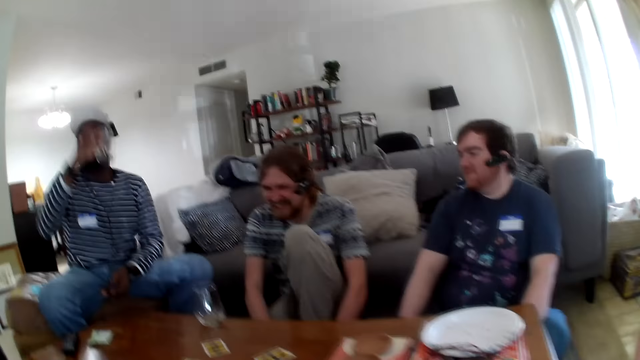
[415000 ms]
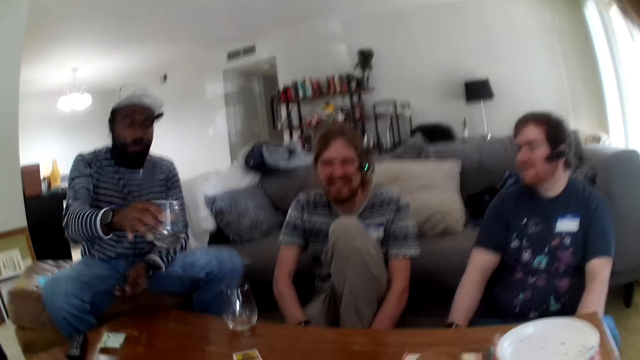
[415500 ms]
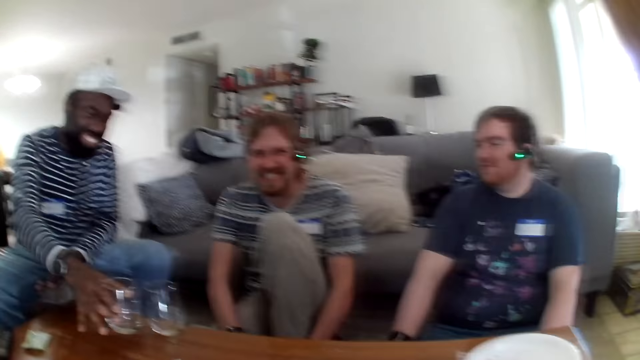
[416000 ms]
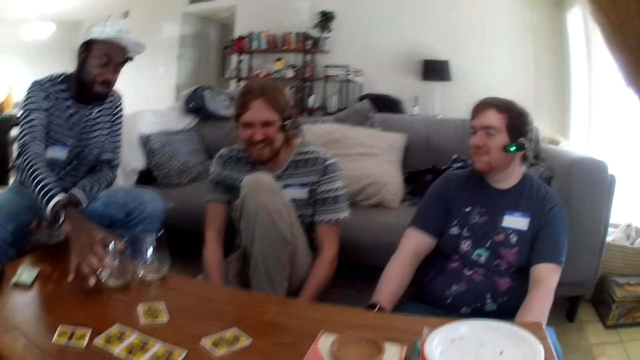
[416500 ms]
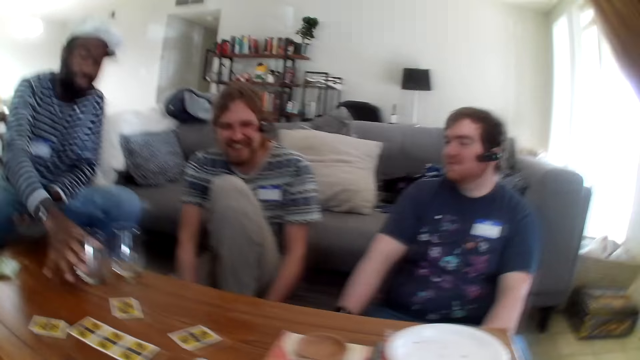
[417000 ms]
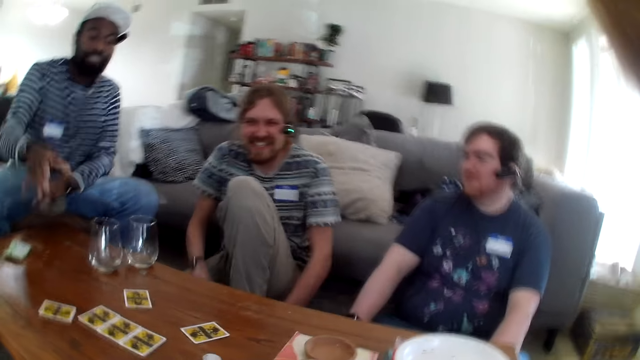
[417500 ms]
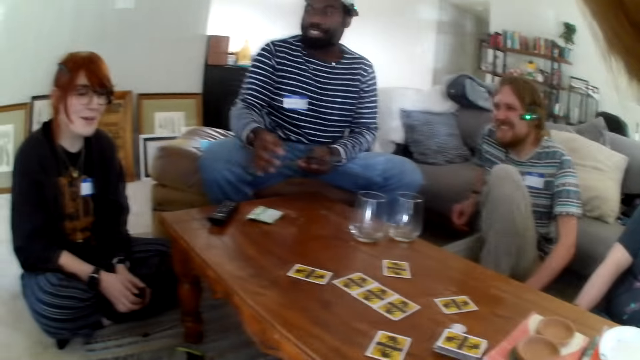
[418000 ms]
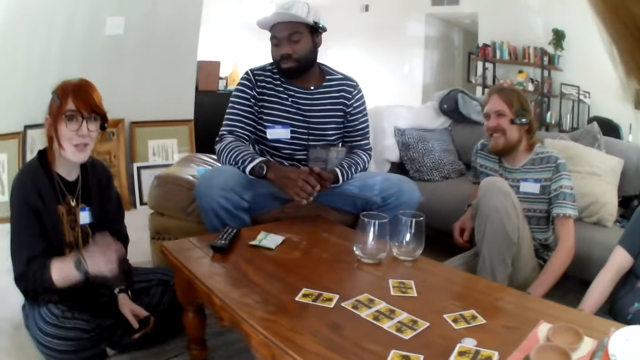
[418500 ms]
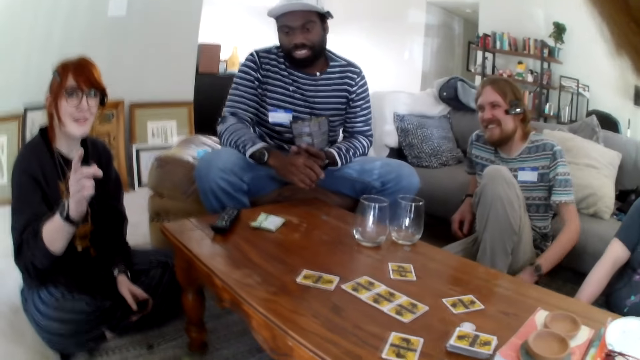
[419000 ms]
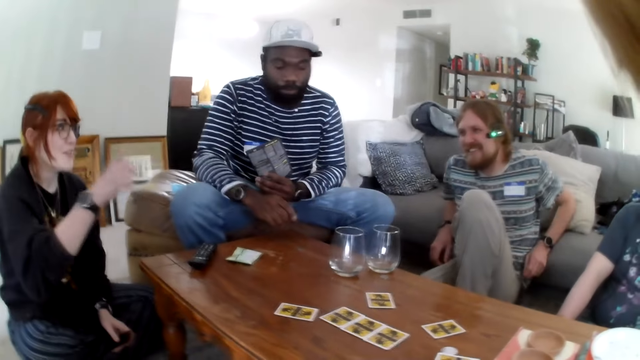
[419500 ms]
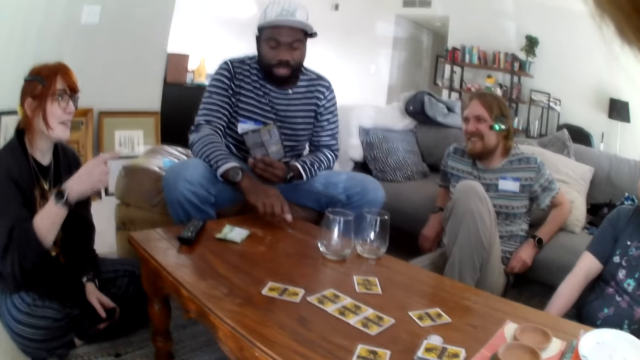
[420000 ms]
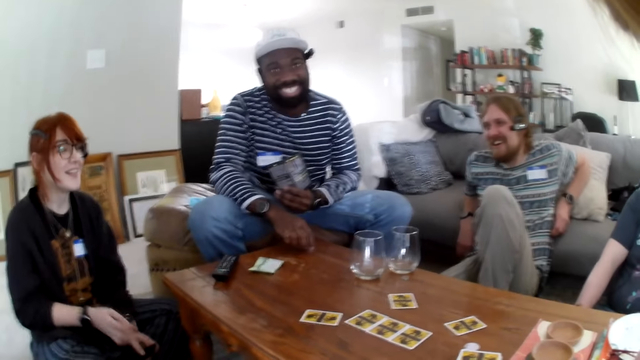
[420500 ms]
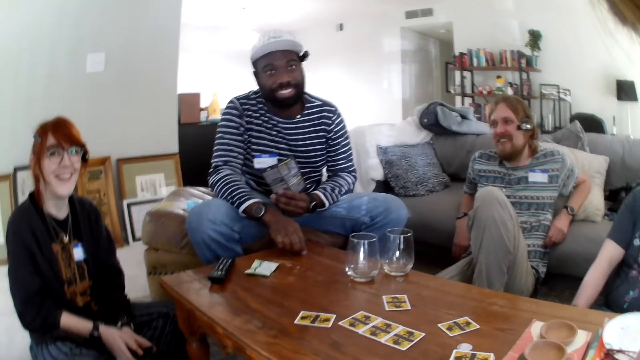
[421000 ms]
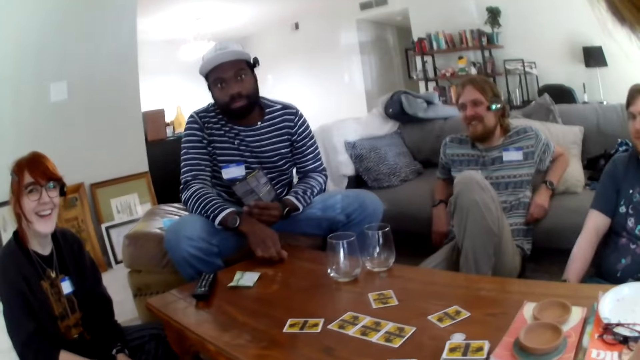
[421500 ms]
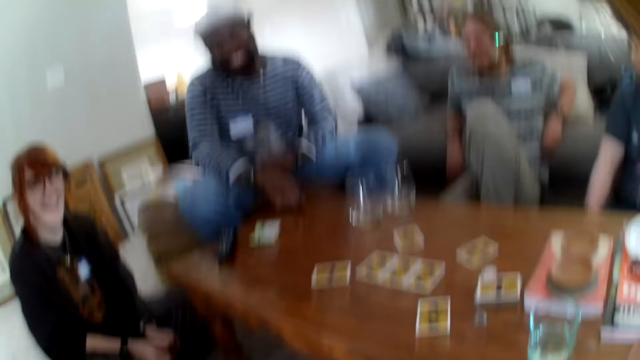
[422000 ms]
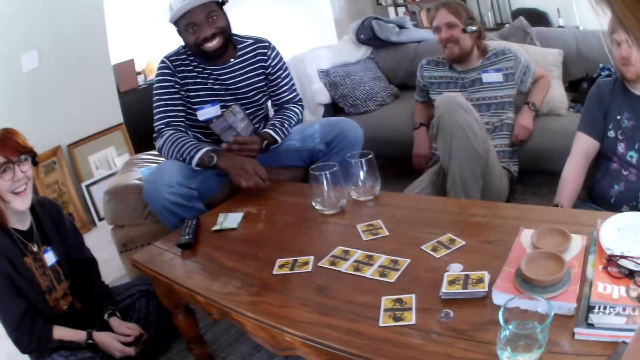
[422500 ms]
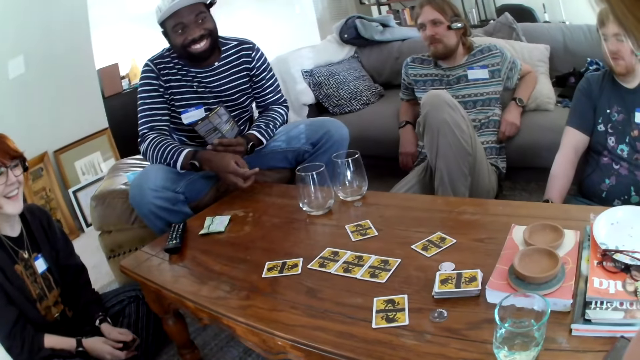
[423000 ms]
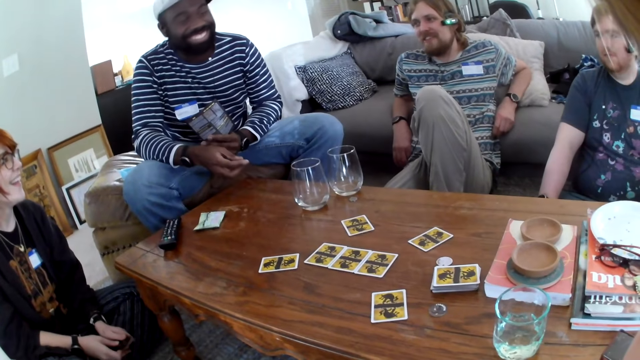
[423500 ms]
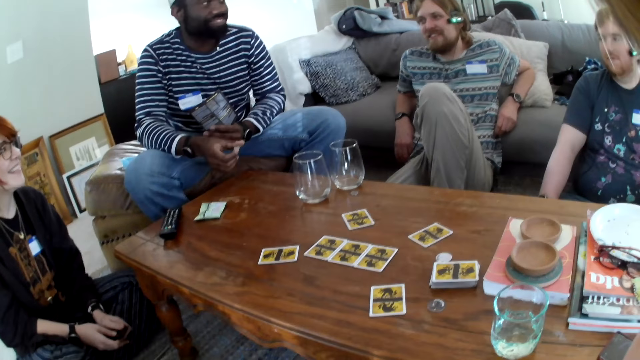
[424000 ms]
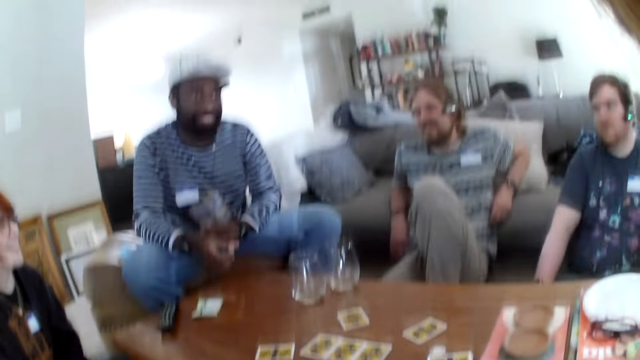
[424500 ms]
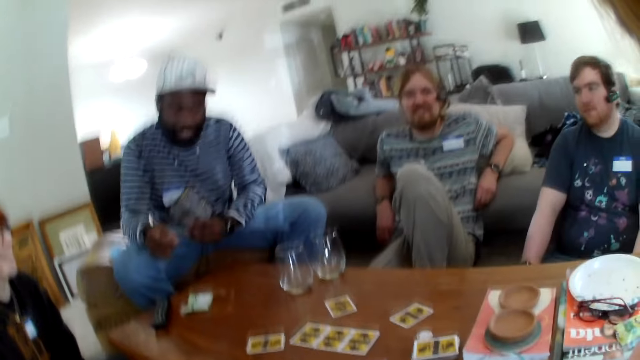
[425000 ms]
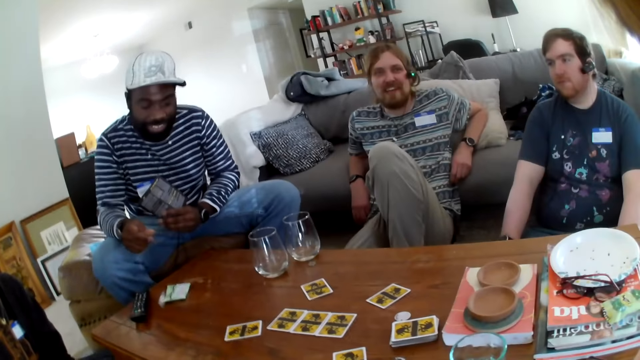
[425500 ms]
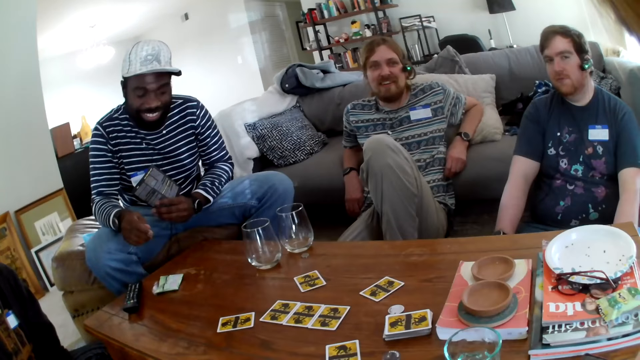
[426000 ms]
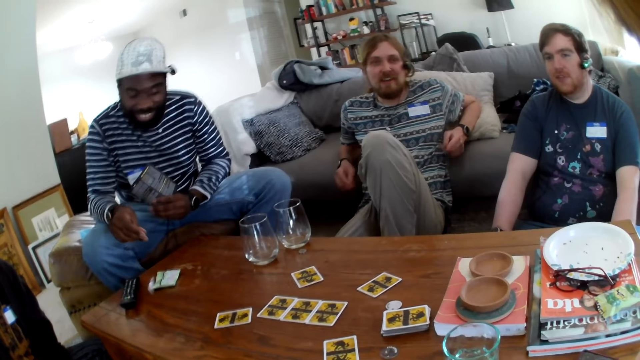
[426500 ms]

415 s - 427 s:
The camera wearer laughs. A person puts the glass on the table. The camera wearer talks. Another person talks. The camera wearer talks. The first person laughs. A third person talks.

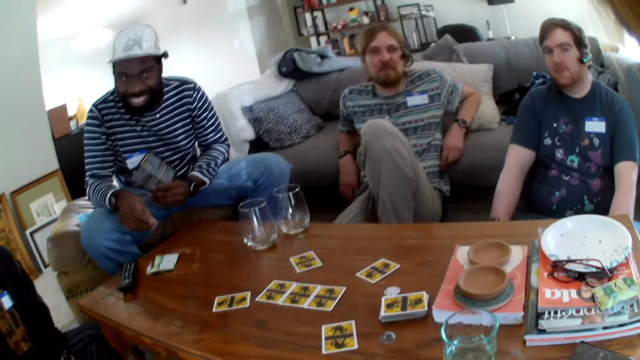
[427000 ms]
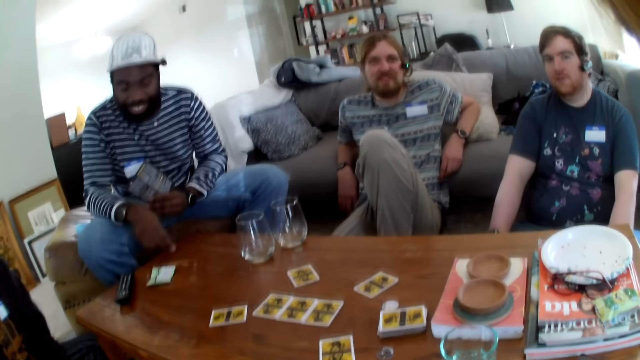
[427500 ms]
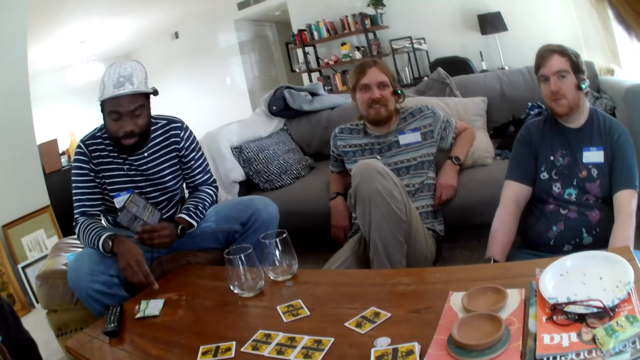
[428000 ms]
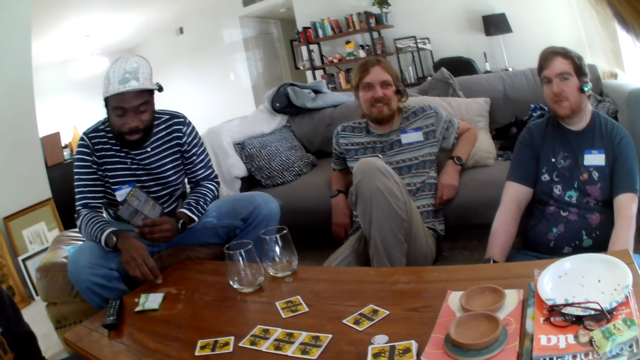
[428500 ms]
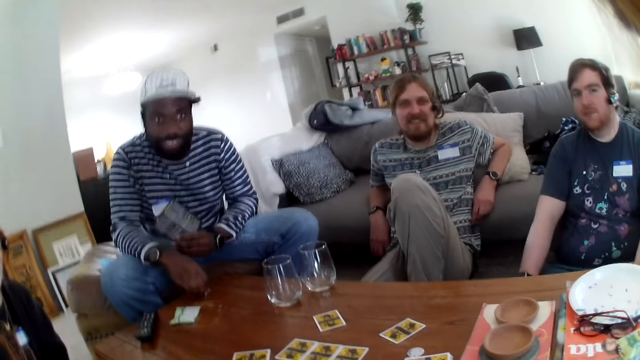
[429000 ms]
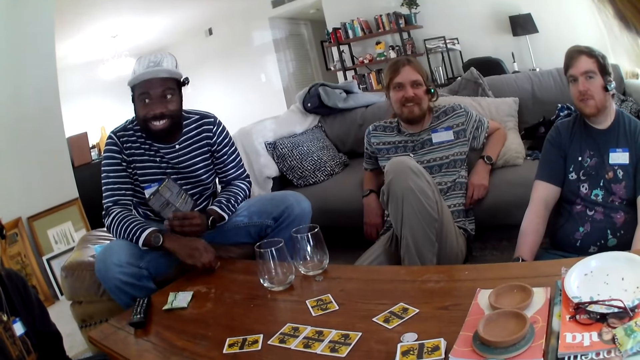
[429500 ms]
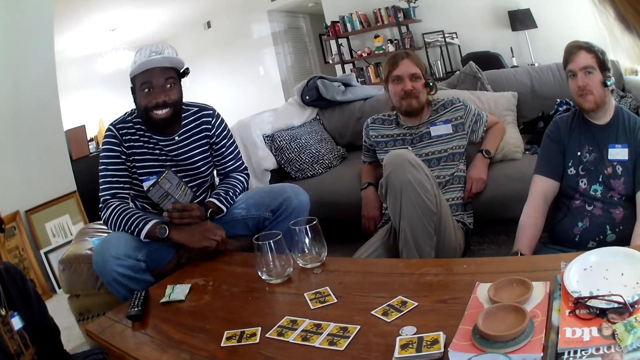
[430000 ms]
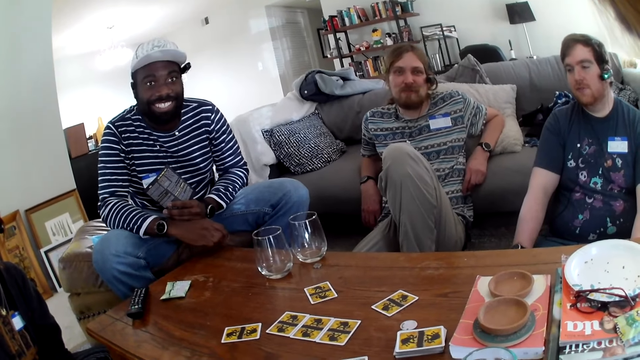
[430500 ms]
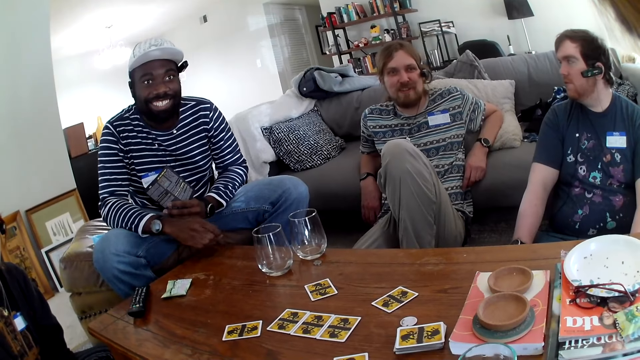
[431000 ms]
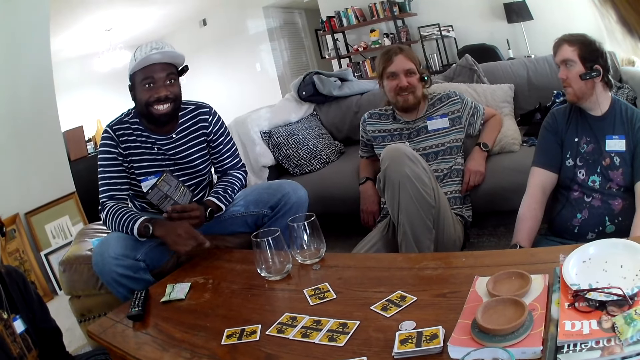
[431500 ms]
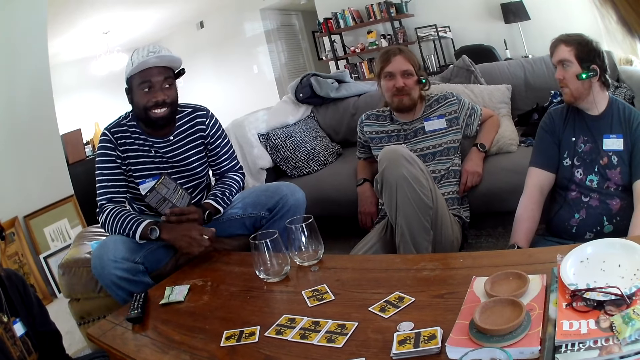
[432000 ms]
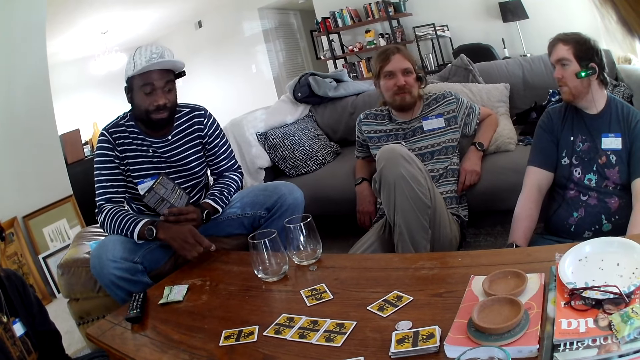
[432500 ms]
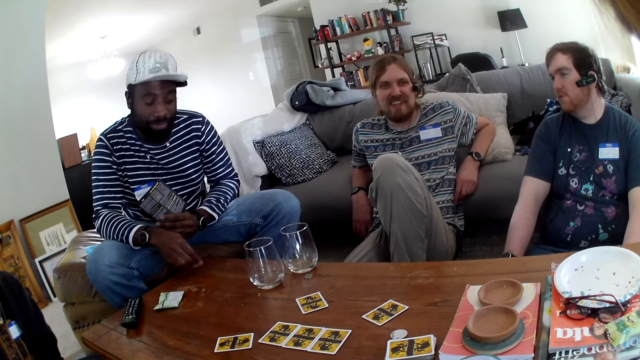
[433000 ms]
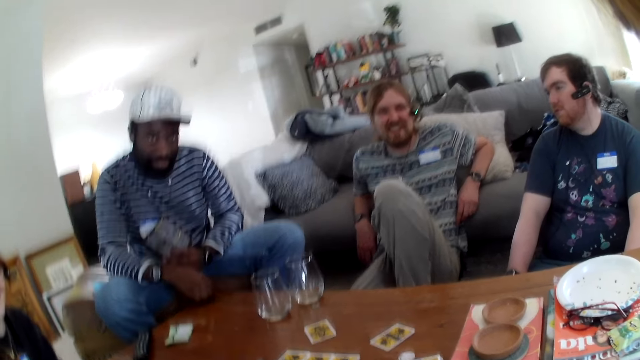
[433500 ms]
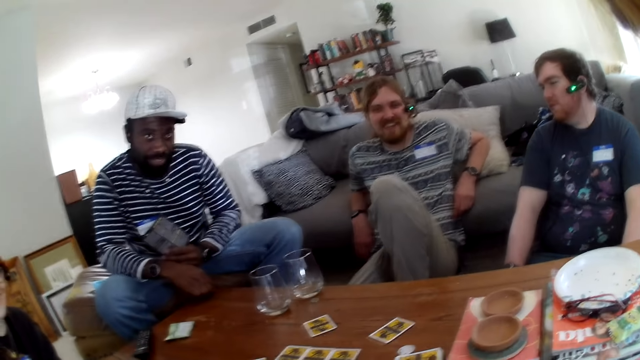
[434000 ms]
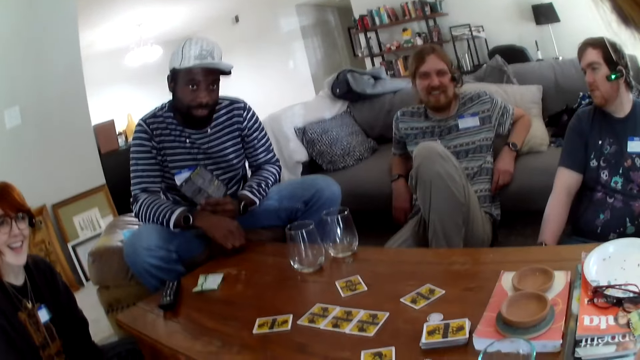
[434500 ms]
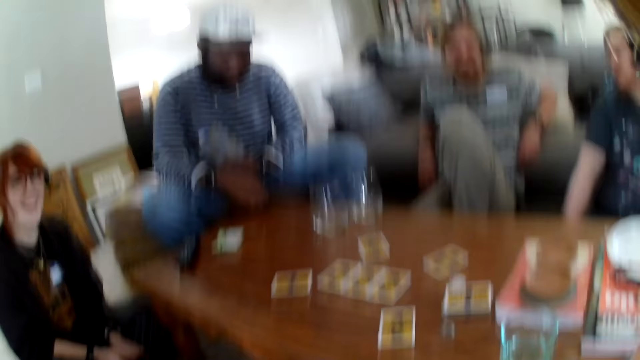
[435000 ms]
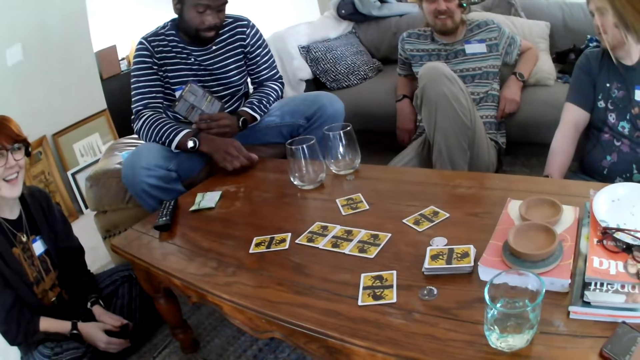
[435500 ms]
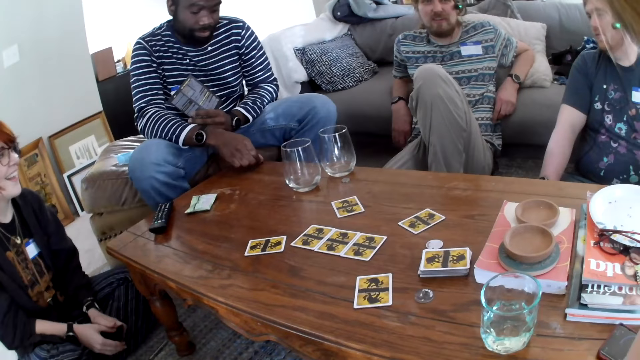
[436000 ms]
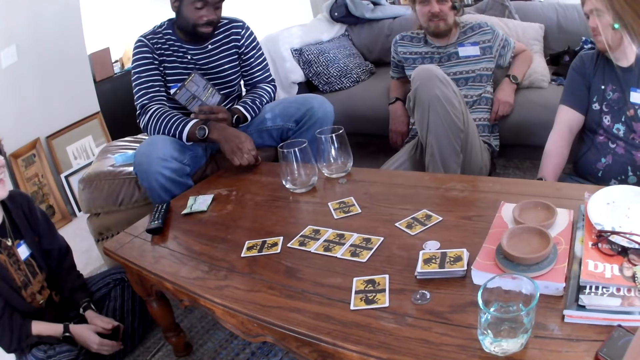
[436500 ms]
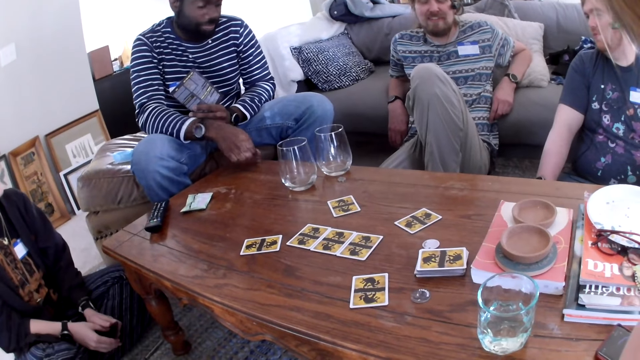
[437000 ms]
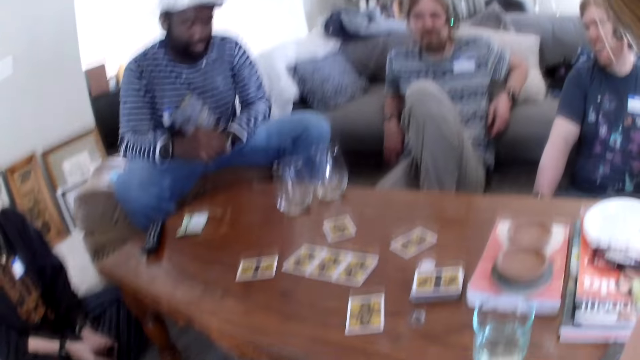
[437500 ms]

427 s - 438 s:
A person talks. The camera wearer talks. Another person talks to the camera wearer. The first person laughs. The other person talks to the camera wearer. The camera wearer talks.
